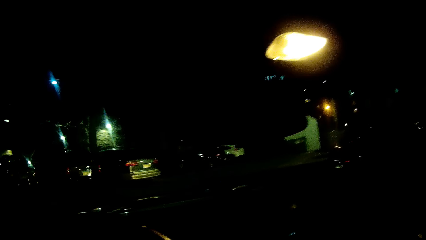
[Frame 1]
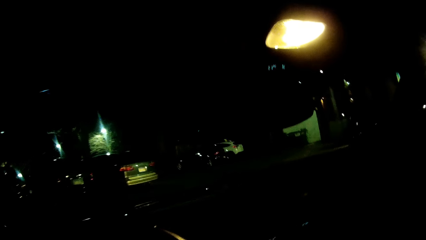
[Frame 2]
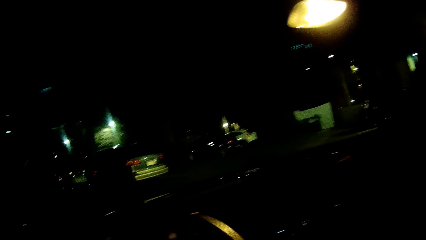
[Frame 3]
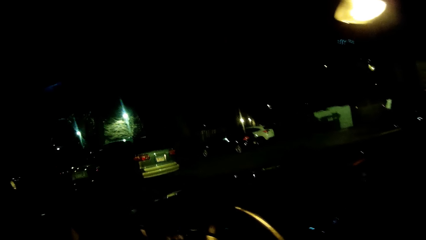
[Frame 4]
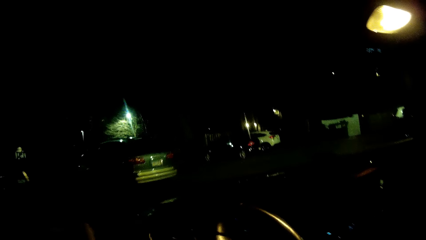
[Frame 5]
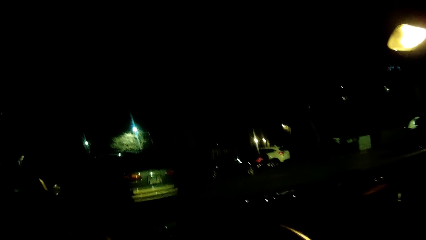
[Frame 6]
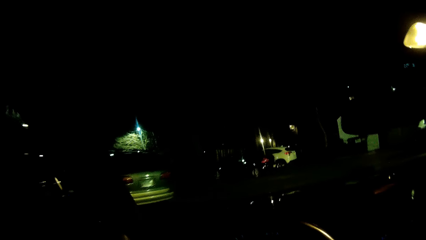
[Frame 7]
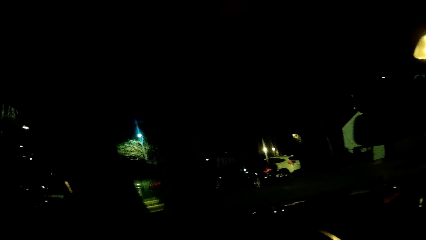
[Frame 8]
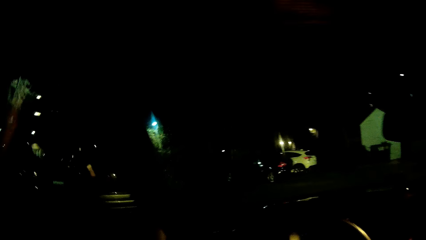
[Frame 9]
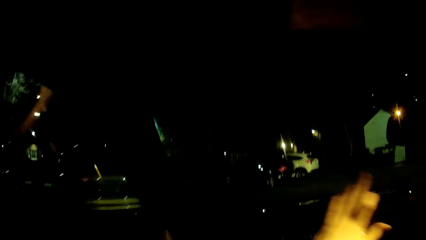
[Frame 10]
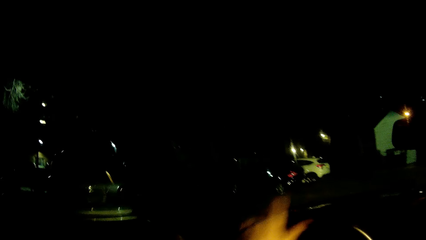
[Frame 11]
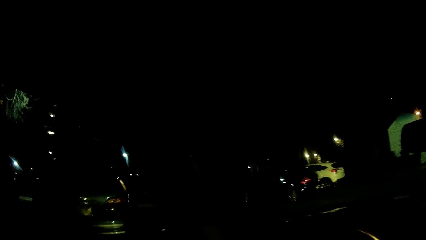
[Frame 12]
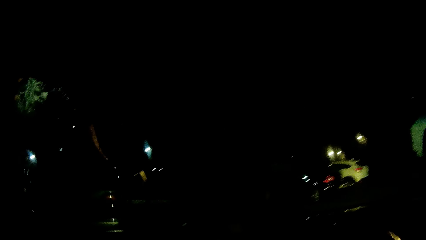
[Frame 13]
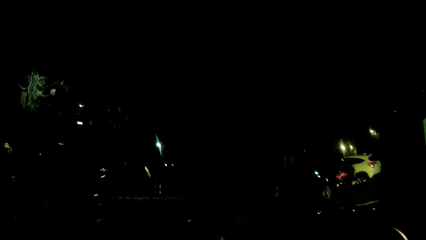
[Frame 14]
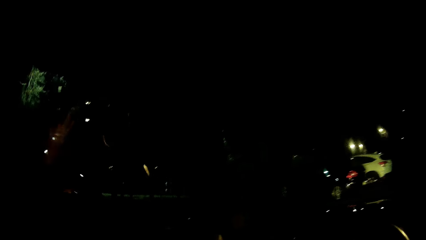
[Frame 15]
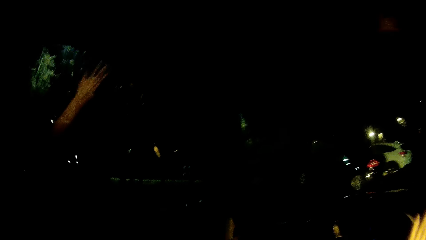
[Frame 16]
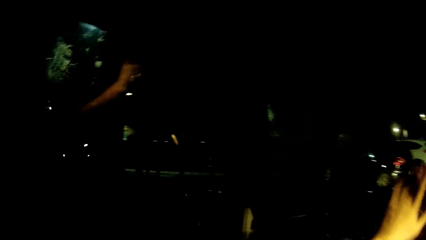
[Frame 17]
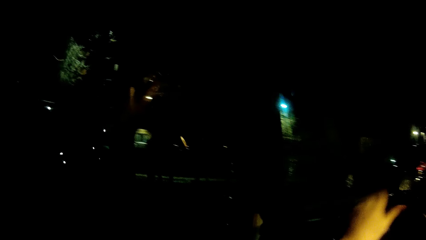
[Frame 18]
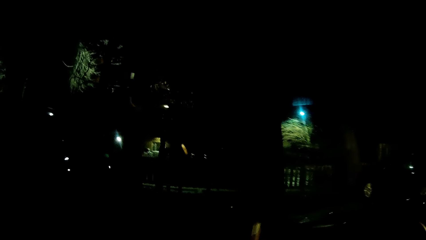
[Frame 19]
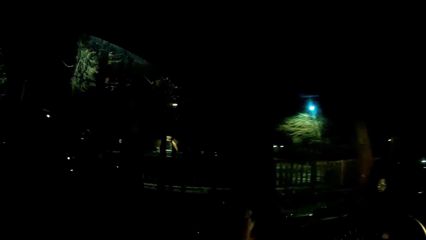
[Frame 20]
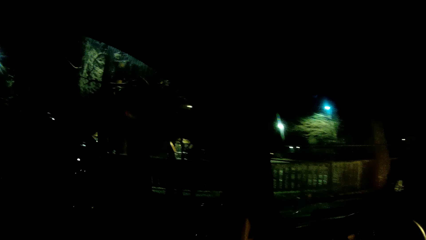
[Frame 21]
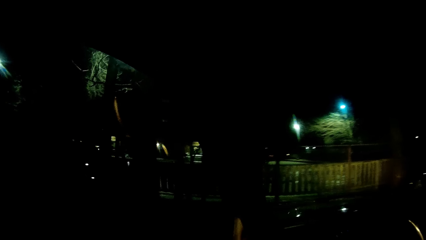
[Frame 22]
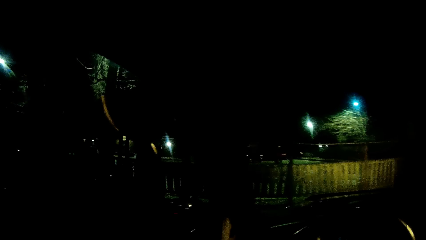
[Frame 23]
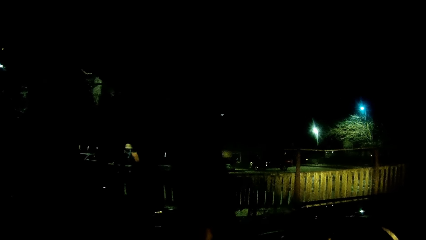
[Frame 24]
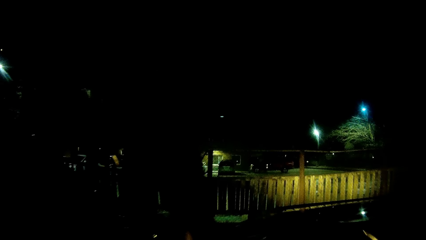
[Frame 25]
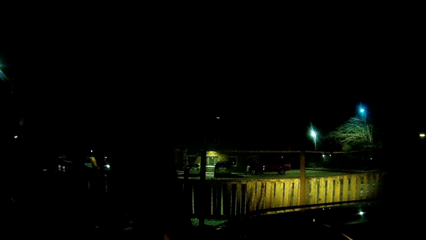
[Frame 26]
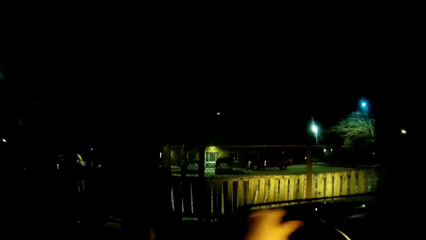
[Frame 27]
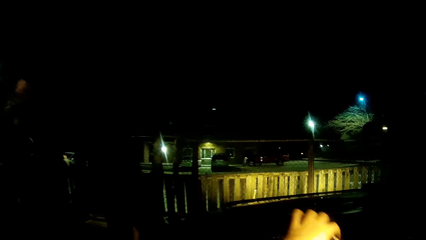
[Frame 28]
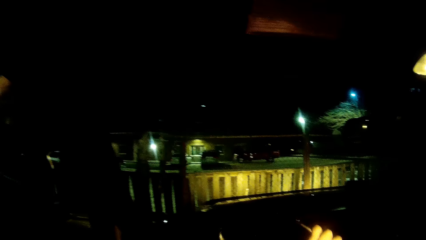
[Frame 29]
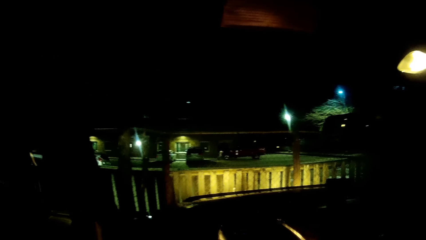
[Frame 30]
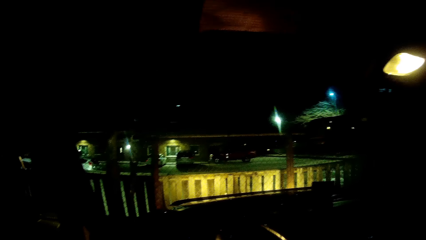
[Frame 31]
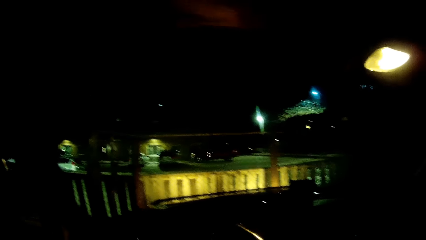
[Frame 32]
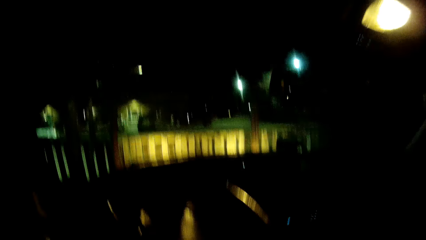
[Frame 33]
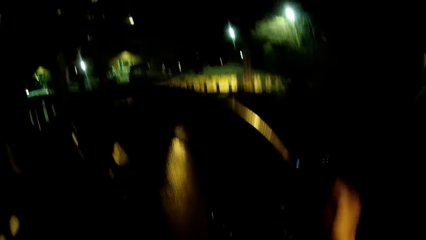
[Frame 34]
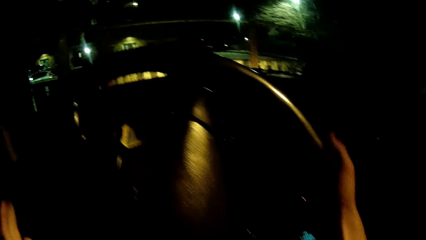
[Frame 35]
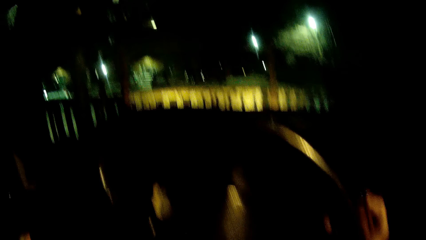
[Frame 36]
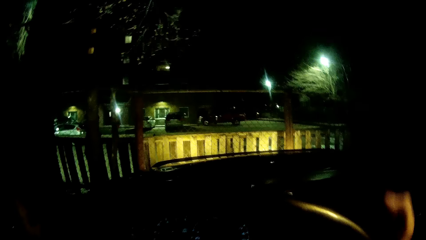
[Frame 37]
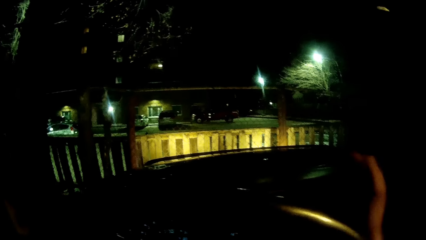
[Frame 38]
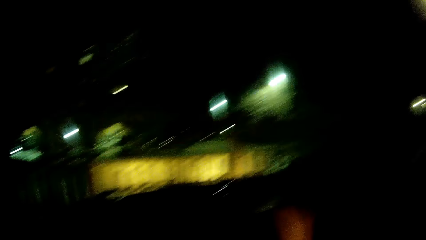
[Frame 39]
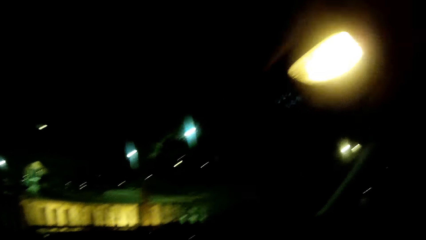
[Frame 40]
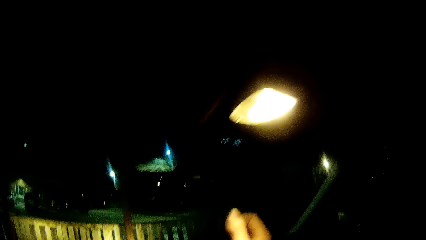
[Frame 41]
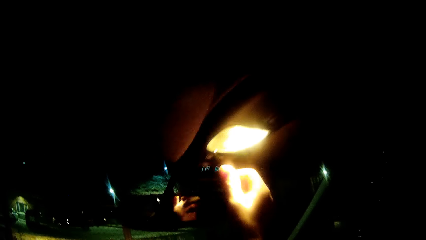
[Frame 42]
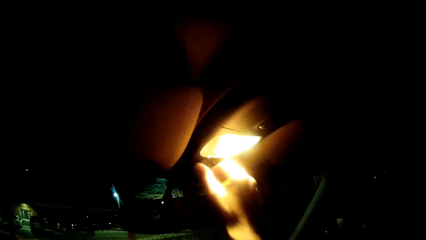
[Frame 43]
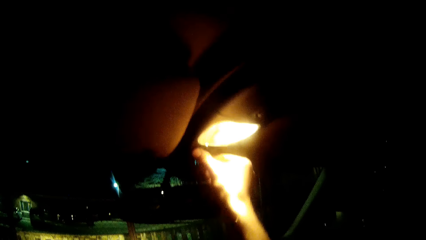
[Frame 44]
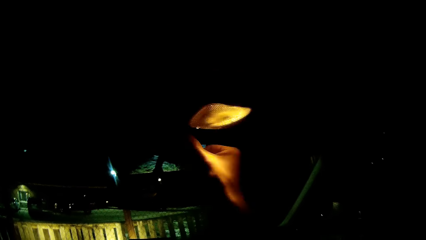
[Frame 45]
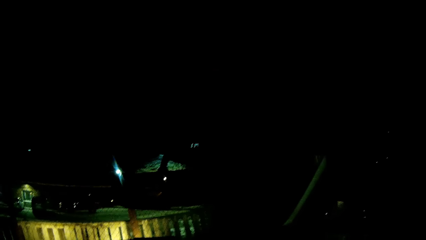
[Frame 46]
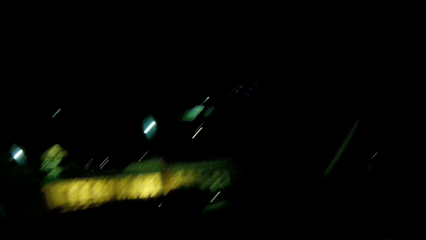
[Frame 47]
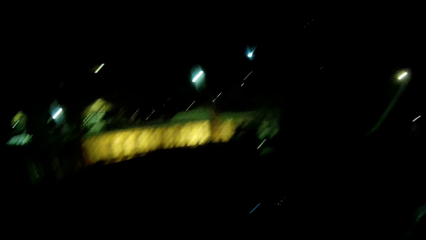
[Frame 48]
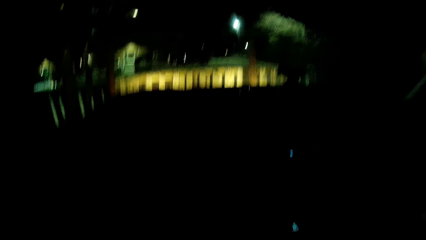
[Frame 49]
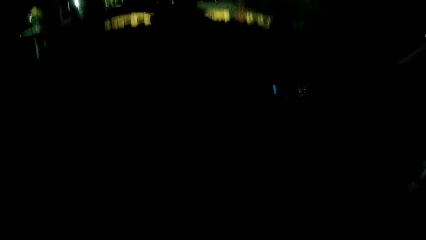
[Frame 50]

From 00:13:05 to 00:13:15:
The camera wearer drives into a parking lot. He halts the car. He turns off the engine. He raises his right hand. He switches off the inside light of the car with his right hand. He looks at the car.
